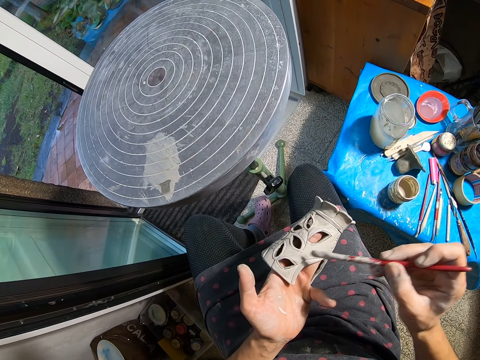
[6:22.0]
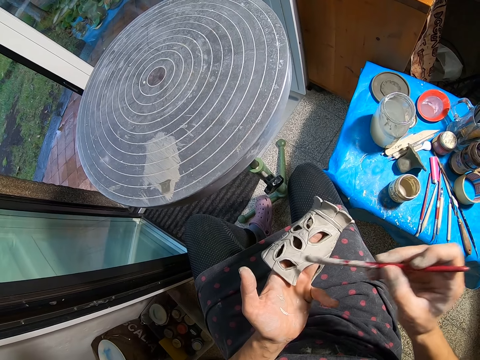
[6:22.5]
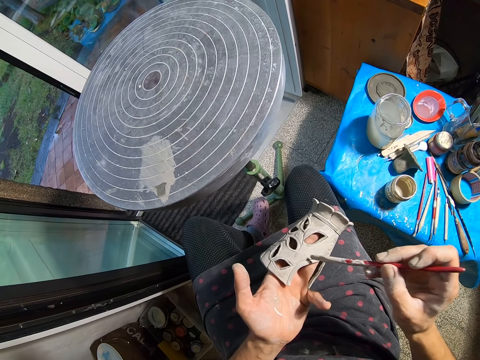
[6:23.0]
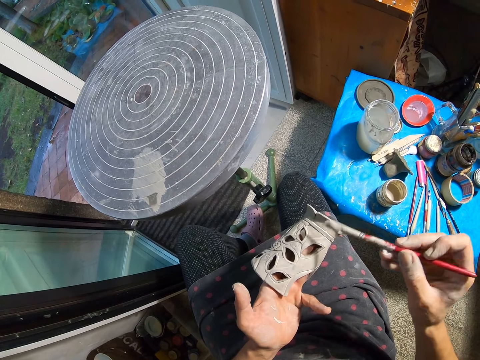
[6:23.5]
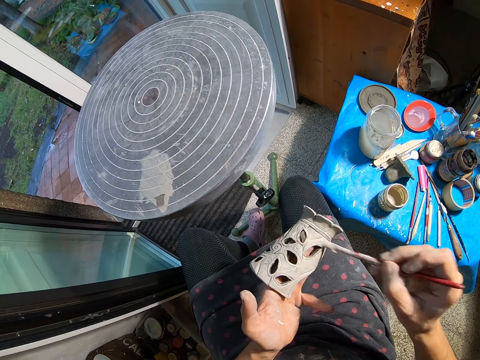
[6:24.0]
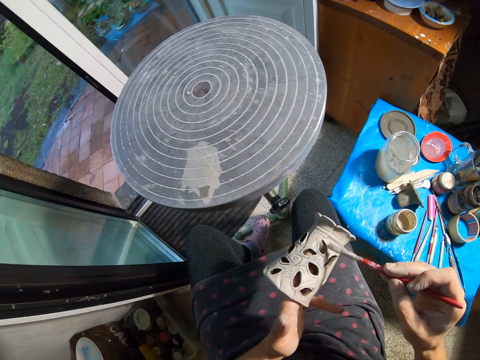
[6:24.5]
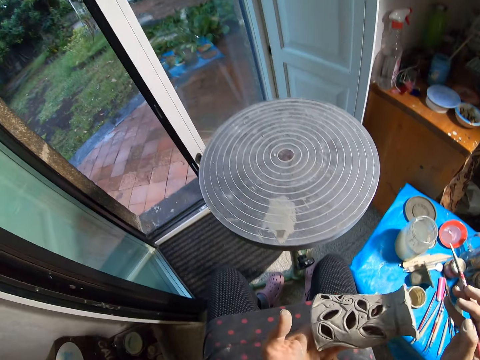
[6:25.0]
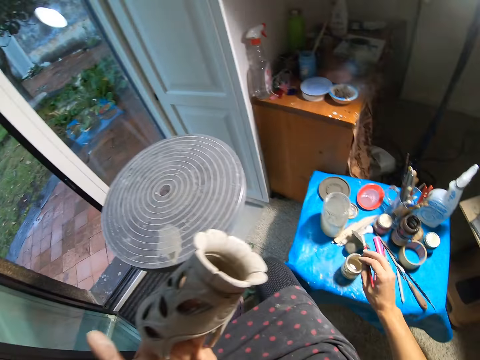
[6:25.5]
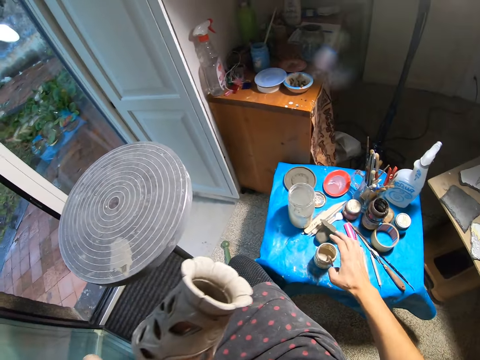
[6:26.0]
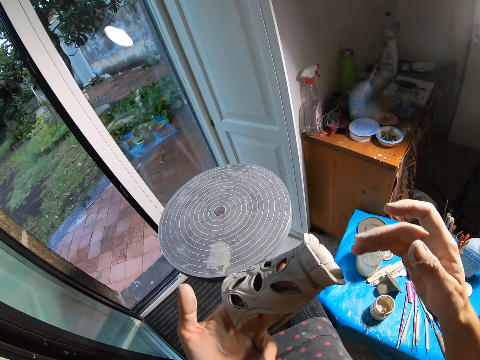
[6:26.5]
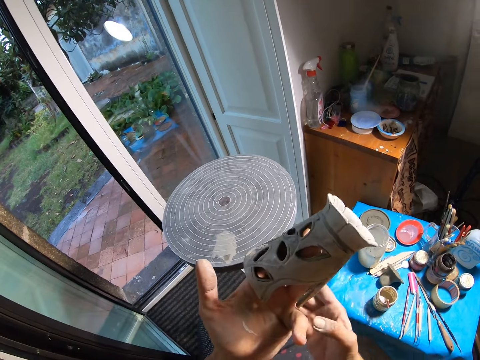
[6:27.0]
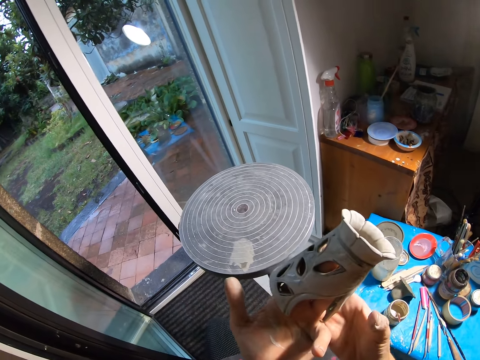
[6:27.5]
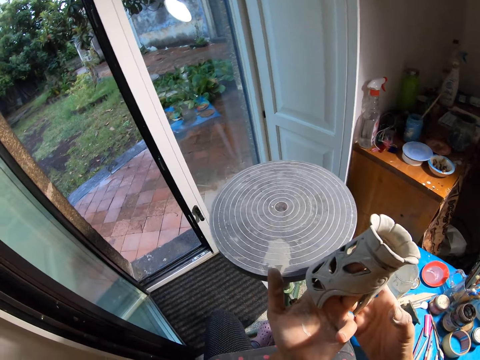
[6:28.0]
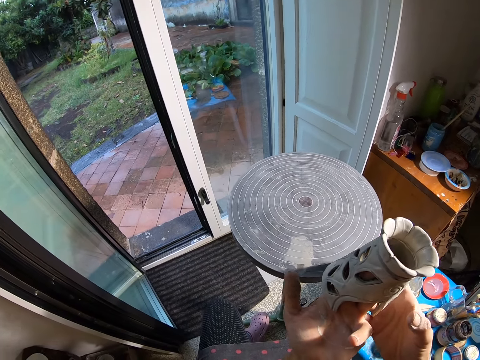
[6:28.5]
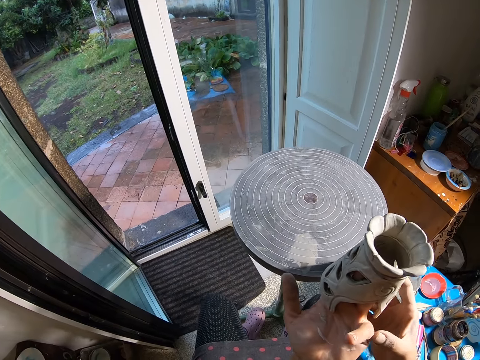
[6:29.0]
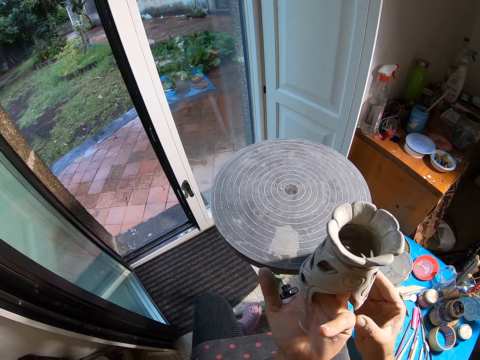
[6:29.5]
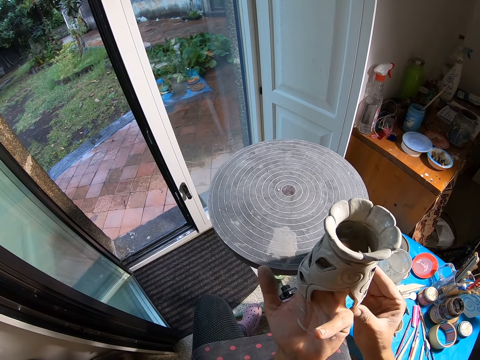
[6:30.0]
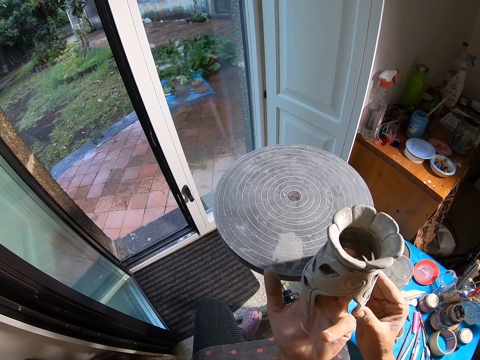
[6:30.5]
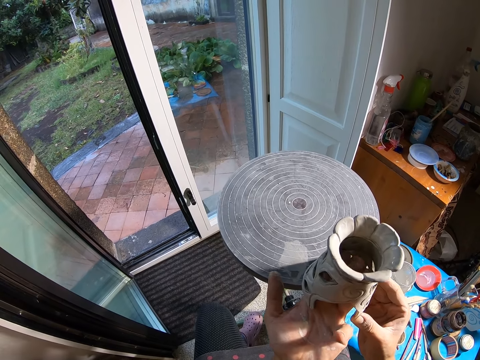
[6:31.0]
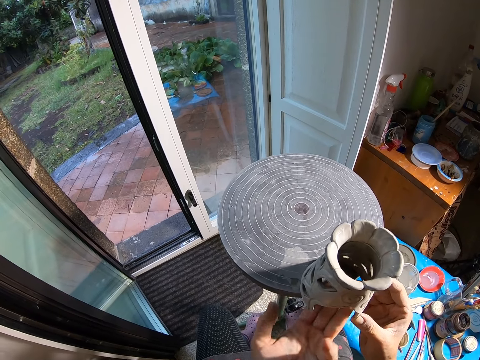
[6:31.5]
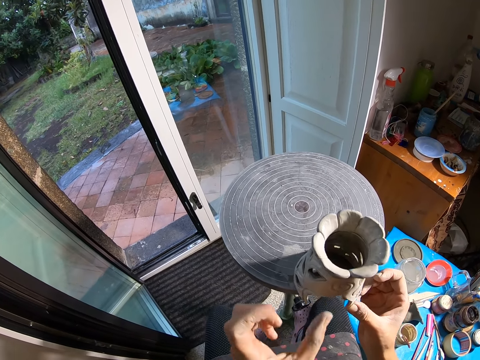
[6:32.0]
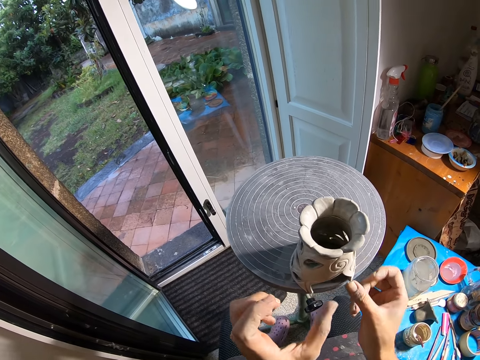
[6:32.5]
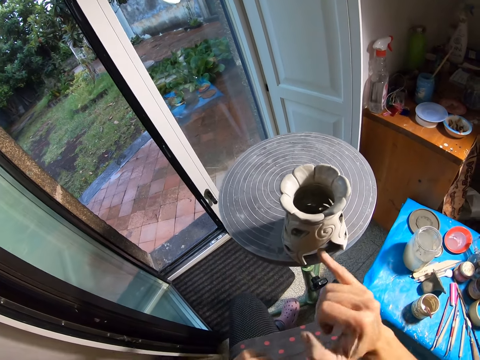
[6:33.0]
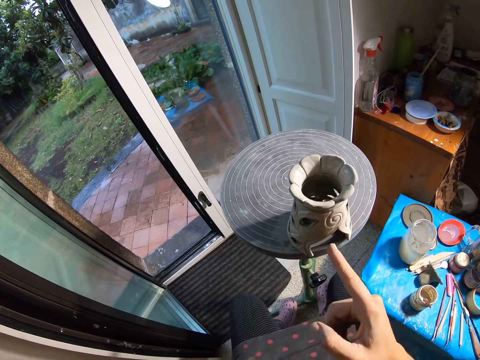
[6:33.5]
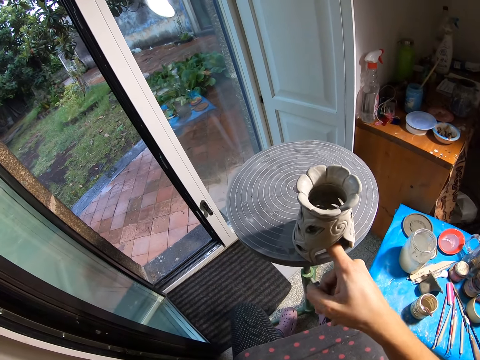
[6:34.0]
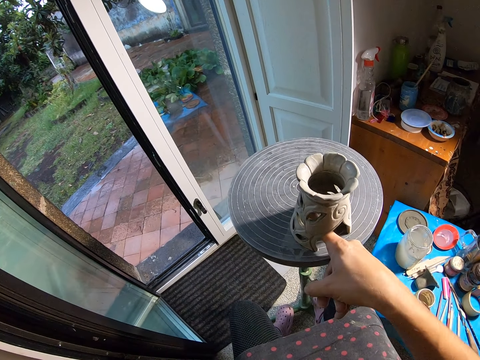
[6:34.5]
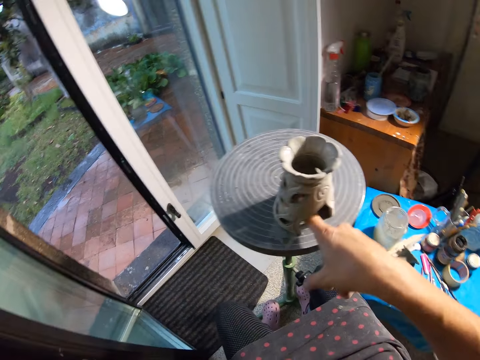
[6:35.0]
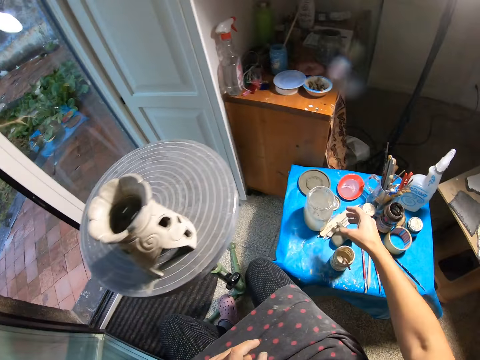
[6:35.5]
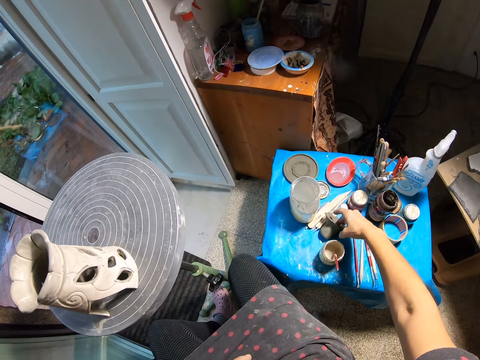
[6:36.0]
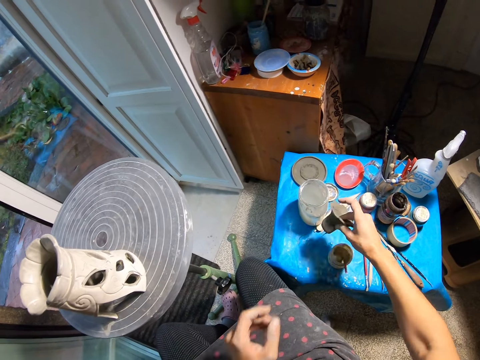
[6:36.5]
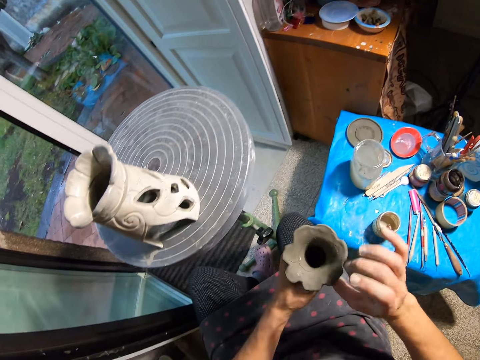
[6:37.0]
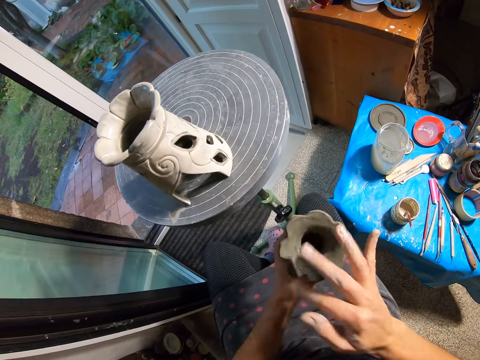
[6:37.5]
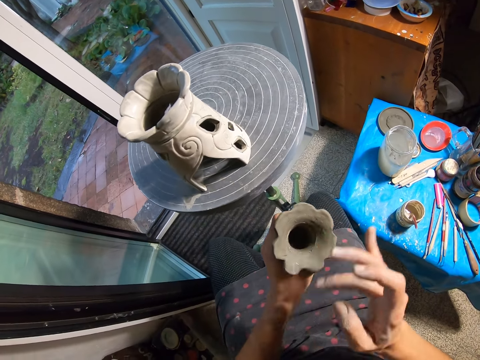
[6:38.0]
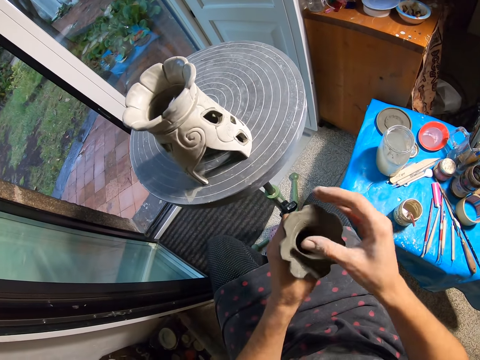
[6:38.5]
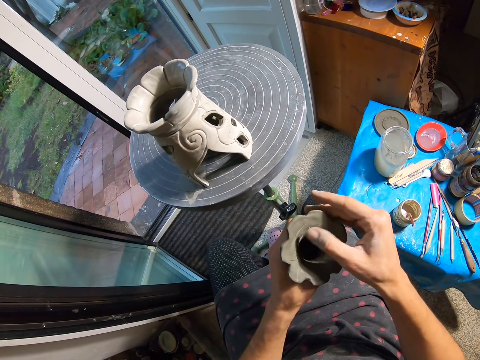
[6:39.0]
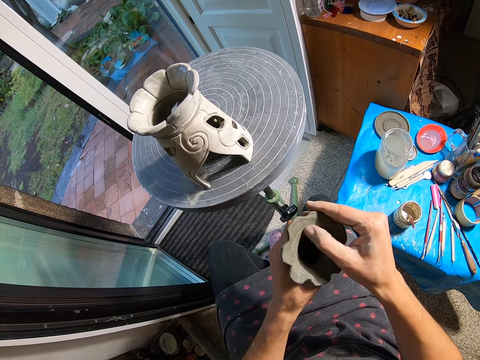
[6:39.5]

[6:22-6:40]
The camera wearer drops the paintbrush in her right hand into the paint container. She puts the paintbrush on the table. She holds the craft with both hands. She picks up the pottery with both hands. She places the craft on a pottery wheel with both hands. She touches the craft in her left hand with her right hand. She removes her left hand from the craft. She pushes the craft on the pottery wheel with her left thumb. She touches the craft in her left hand with her left pinky finger. She places the pottery on the table. She moves the craft on the pottery wheel with her right index finger. She picks up a craft from the table with her right hand. She puts the craft into her left hand with her right hand. She smoothens the pottery with her hands. She cleans the craft in her left hand with her right hand.

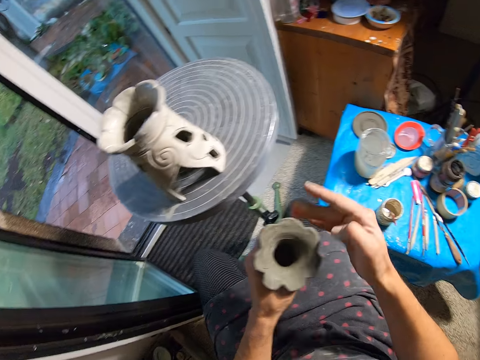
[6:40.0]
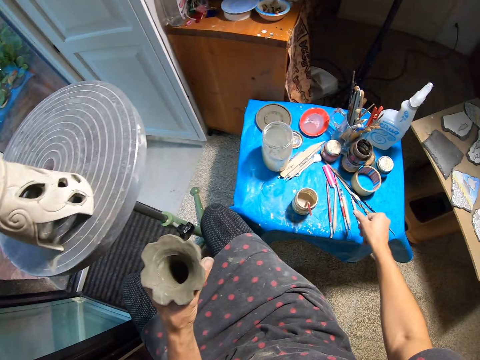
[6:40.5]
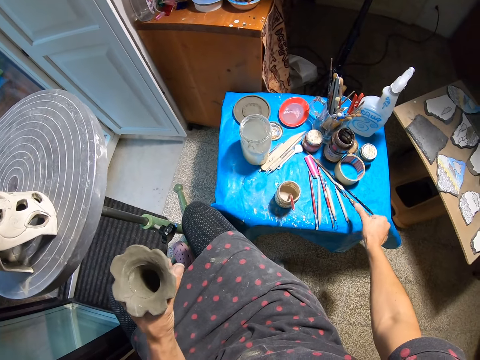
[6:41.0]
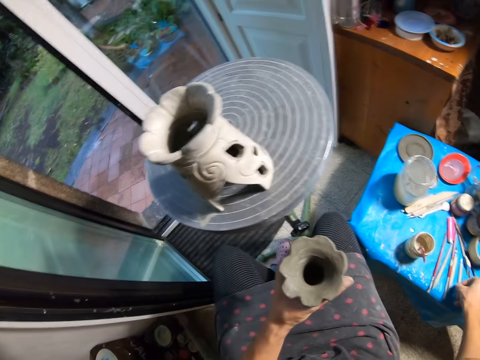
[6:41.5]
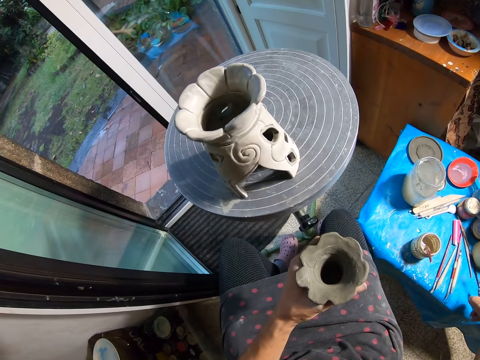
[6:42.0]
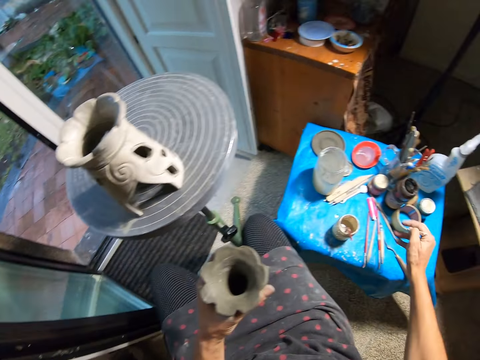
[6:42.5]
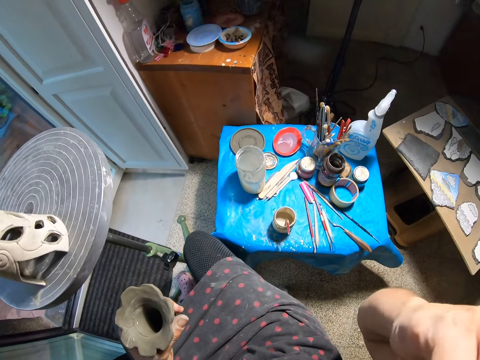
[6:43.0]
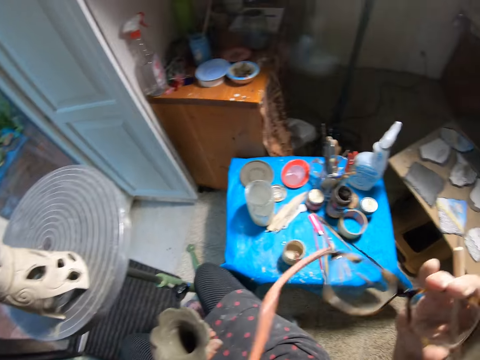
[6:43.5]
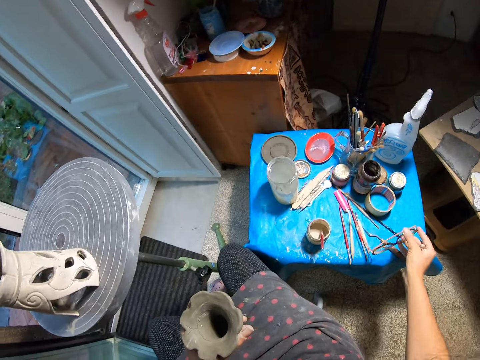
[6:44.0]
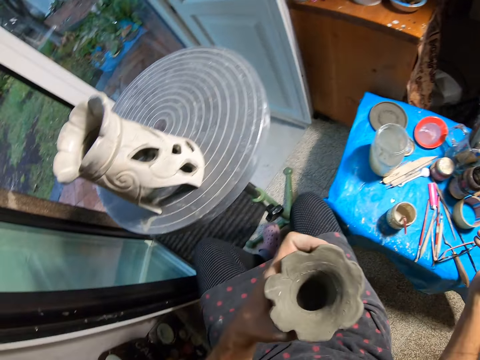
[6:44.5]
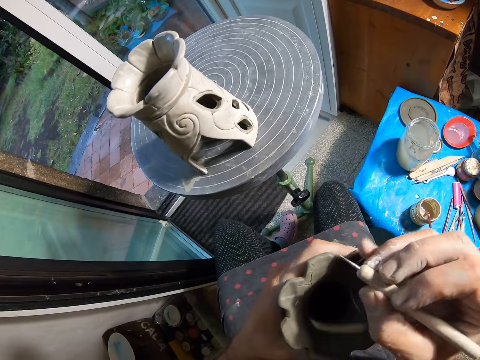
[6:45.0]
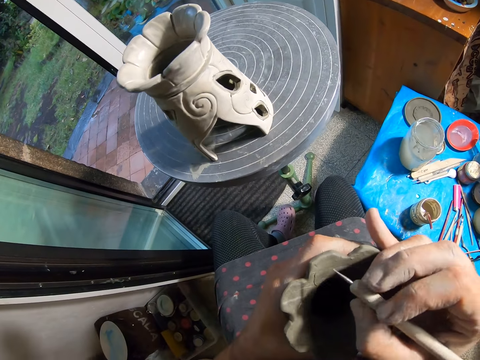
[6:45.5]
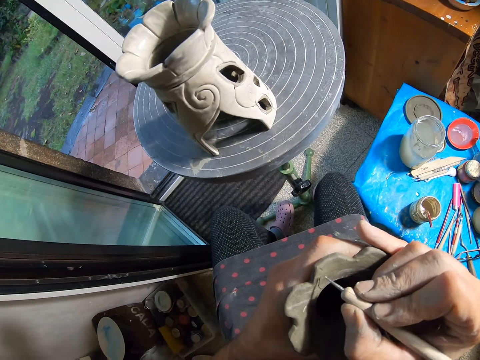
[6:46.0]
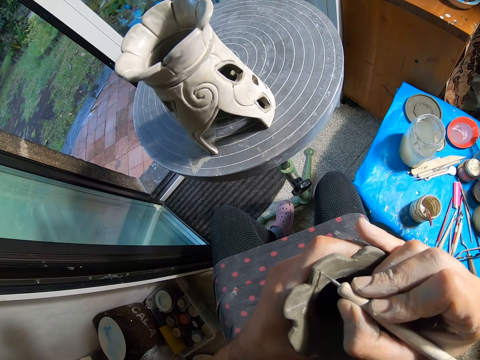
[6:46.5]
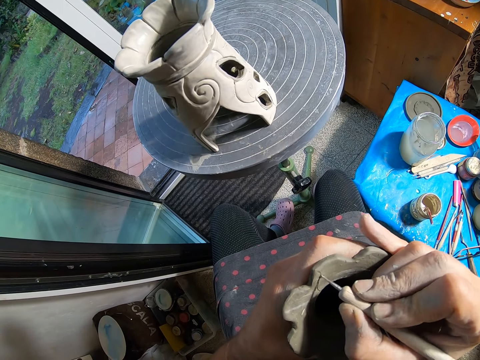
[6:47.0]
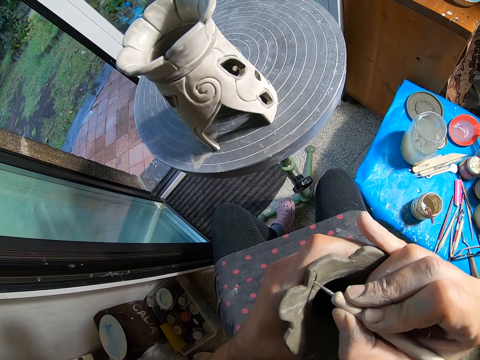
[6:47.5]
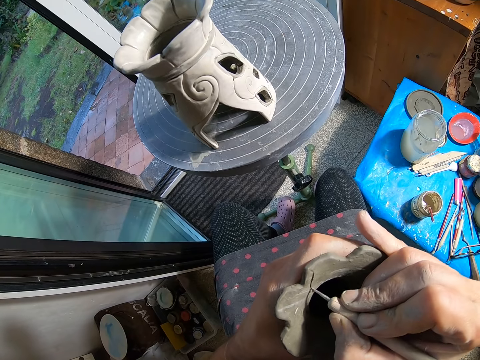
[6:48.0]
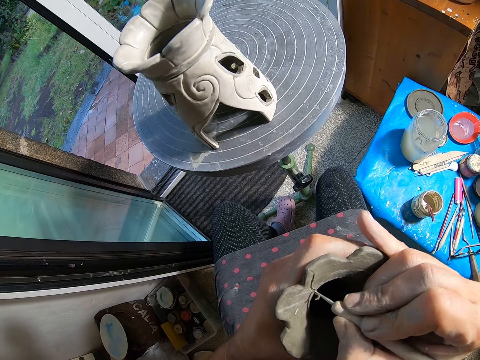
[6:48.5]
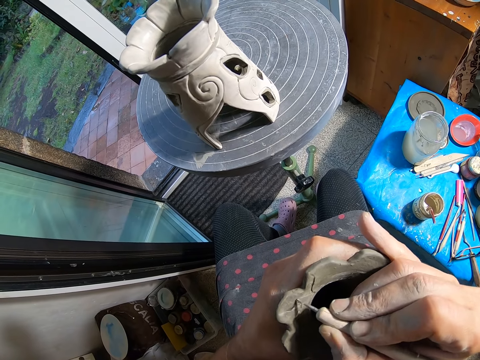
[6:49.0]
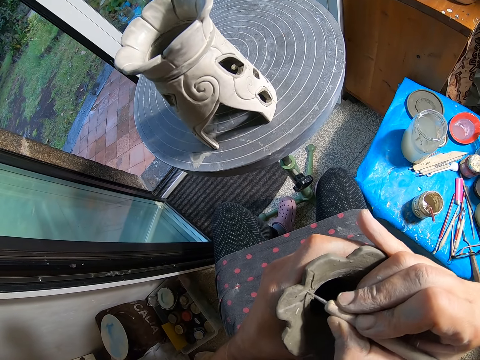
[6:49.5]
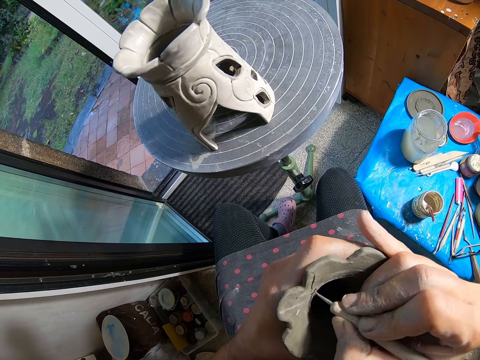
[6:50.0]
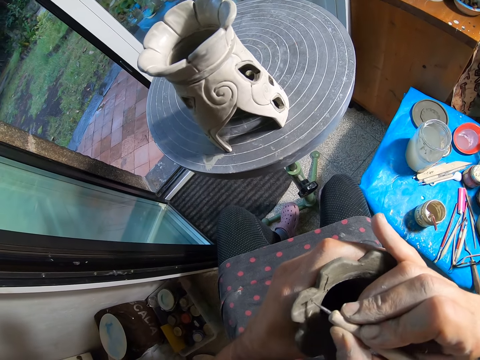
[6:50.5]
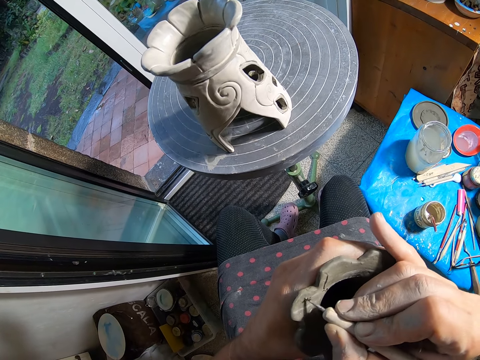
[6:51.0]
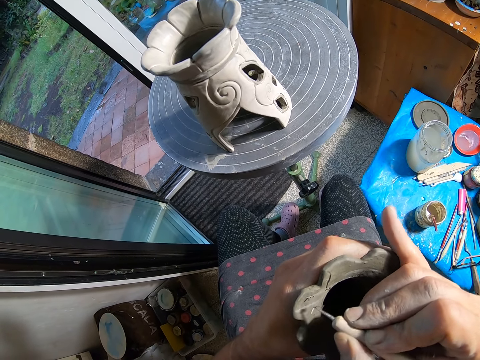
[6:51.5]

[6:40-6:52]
The camera wearer picks up a clay needle or stick from the table with her right hand. She puts the stick on the table. She takes off a pair of glasses from her face with her right hand. She drops the pair of glasses in her right hand on the table. She draws on the craft with the clay needle in her right hand.
